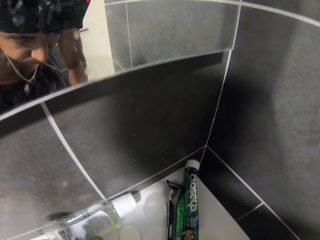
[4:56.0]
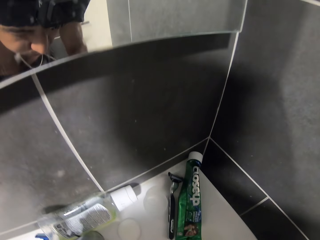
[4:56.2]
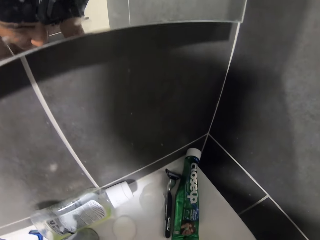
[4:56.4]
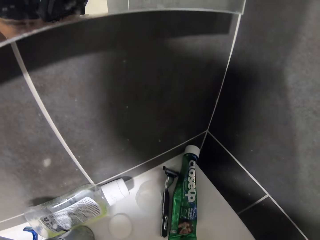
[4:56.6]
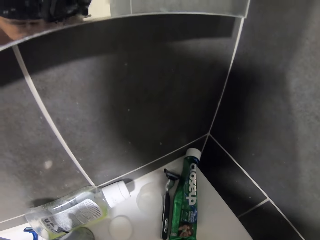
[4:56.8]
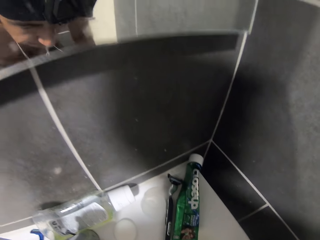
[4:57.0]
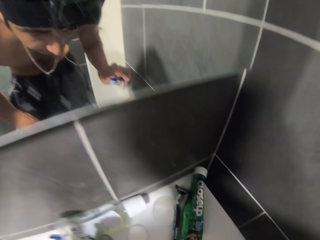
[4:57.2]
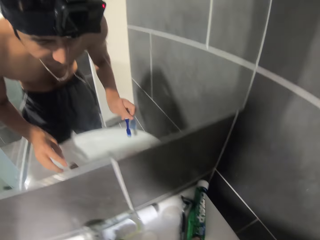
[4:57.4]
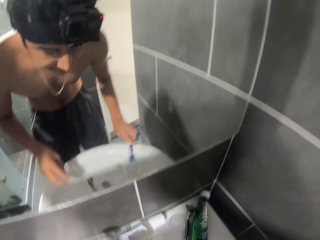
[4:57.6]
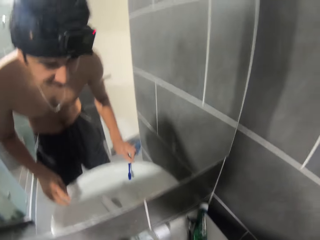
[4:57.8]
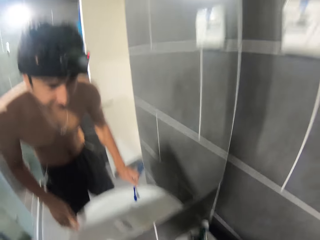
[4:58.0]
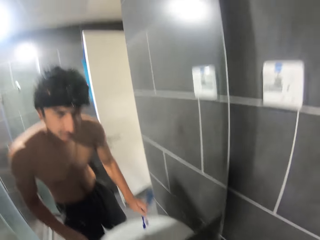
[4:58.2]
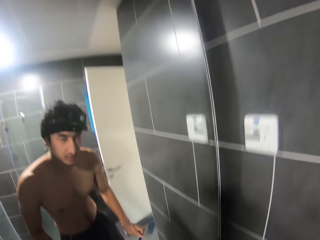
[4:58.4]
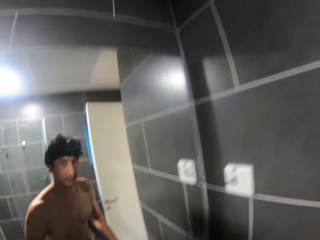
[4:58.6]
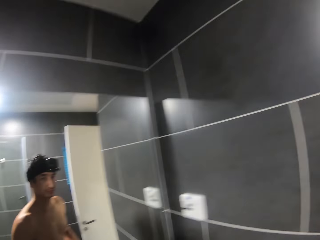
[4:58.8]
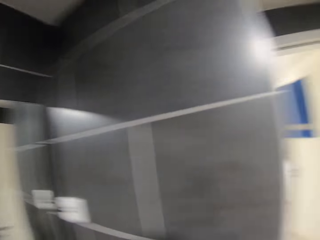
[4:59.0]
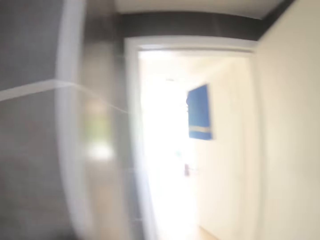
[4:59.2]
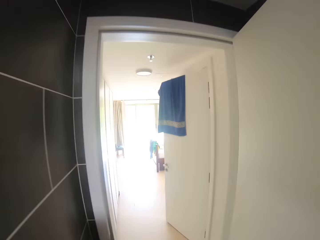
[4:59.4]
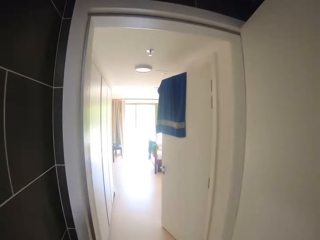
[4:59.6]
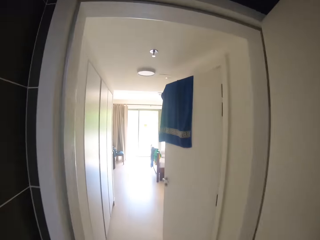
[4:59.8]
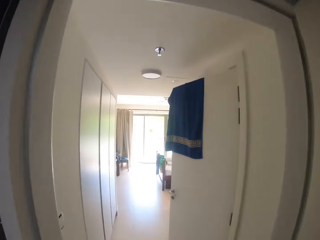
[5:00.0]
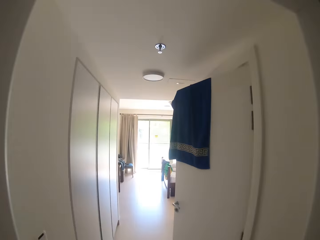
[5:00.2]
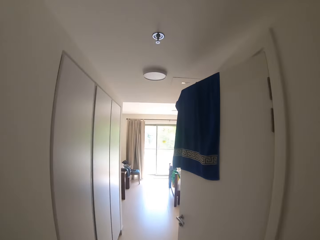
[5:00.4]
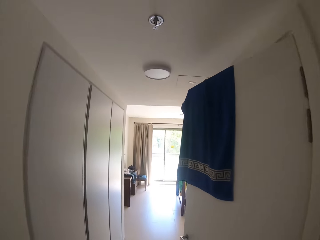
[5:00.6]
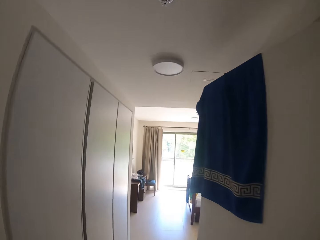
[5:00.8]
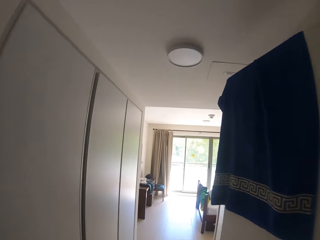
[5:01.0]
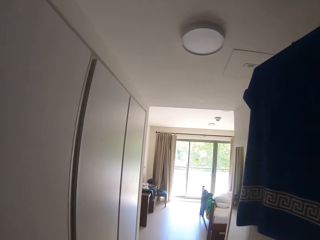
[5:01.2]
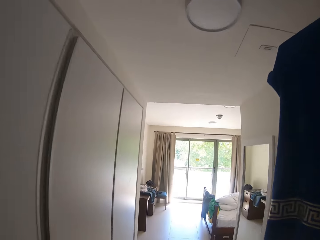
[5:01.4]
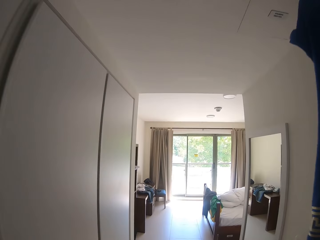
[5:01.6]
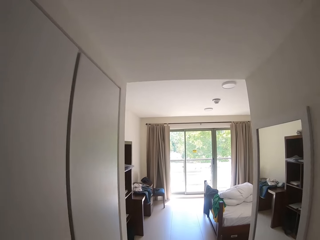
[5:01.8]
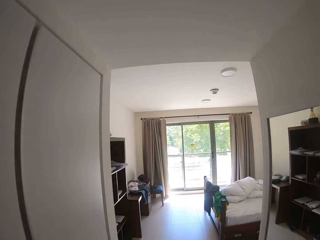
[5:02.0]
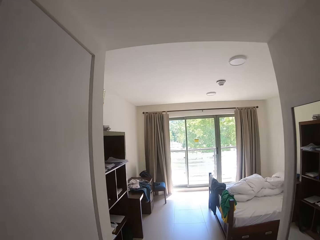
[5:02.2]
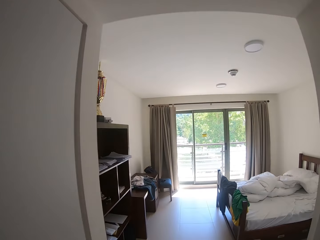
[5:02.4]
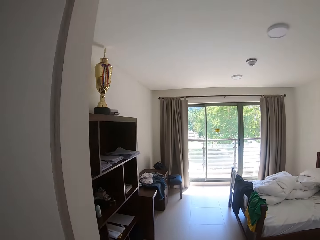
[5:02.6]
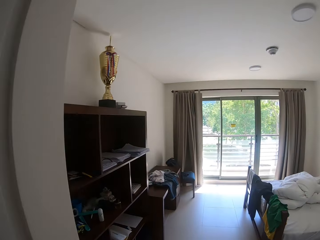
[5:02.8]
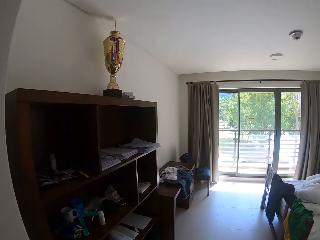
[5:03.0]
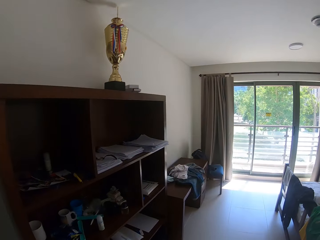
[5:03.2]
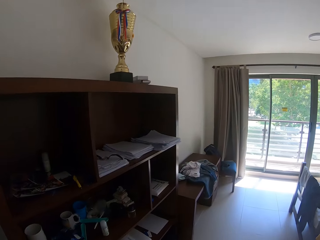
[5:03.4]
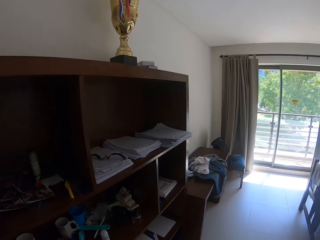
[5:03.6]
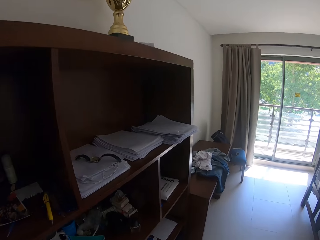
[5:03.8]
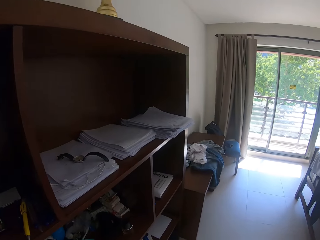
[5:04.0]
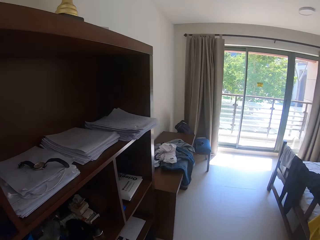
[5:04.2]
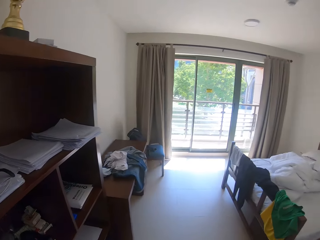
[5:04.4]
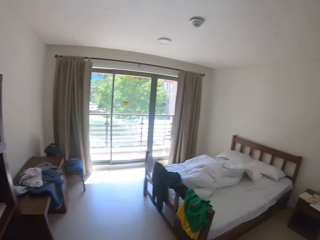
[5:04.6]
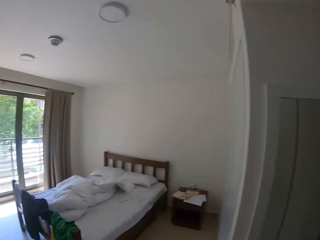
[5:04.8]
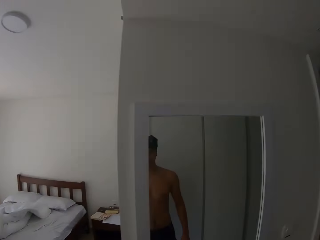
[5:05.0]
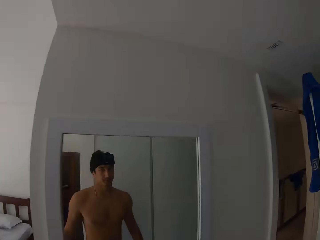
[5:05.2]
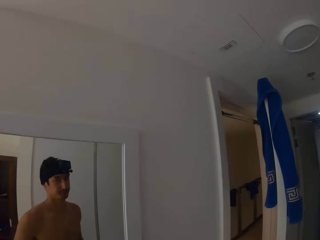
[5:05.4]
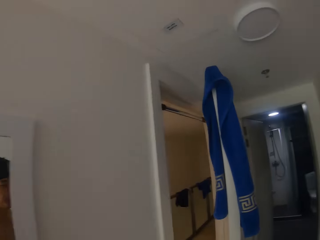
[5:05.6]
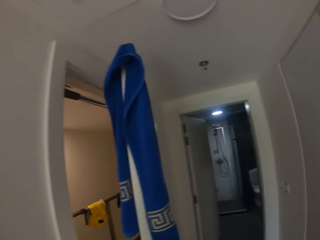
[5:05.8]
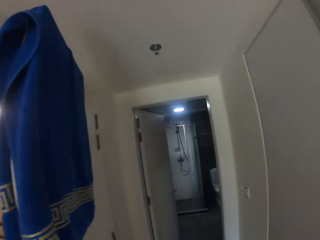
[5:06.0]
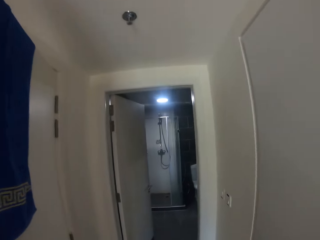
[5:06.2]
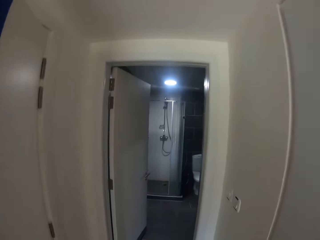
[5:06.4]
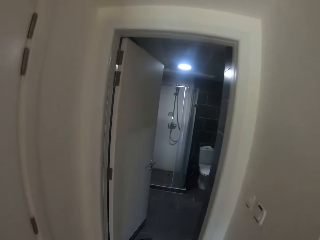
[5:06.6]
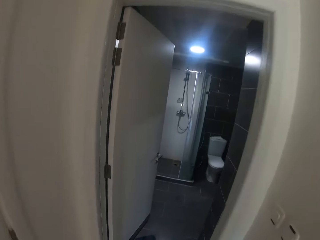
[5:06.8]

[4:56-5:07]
The camera wearer swings the right hand. They tap the toothbrush on the sink. They stare at the mirror. They walk in the house.

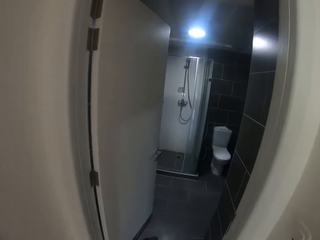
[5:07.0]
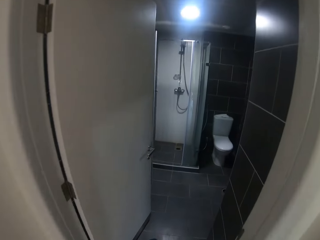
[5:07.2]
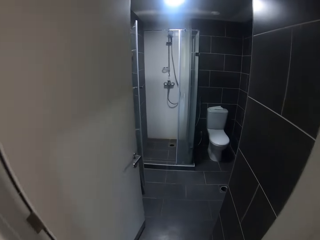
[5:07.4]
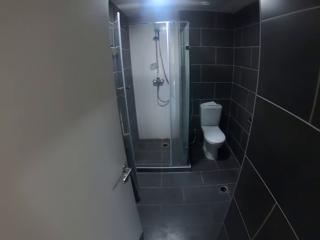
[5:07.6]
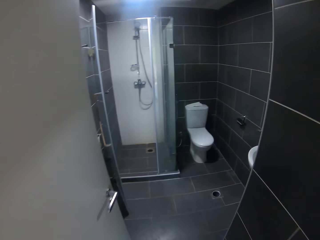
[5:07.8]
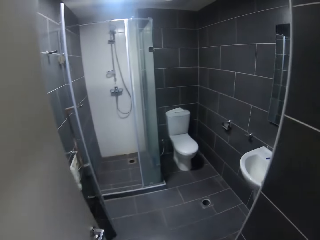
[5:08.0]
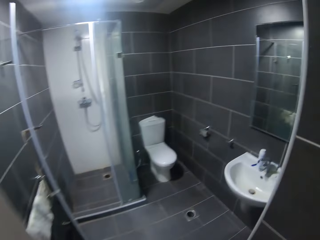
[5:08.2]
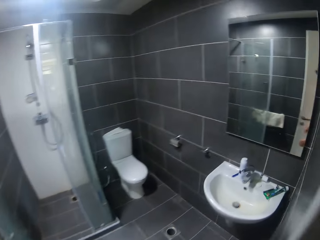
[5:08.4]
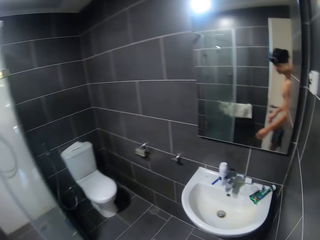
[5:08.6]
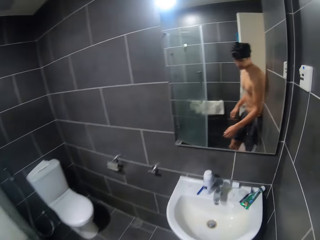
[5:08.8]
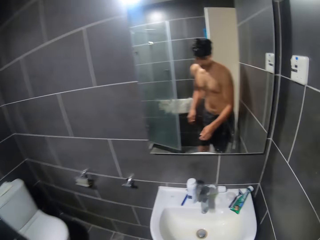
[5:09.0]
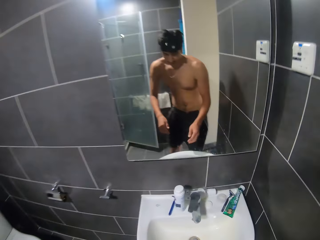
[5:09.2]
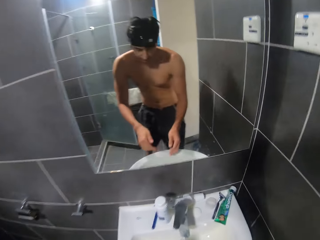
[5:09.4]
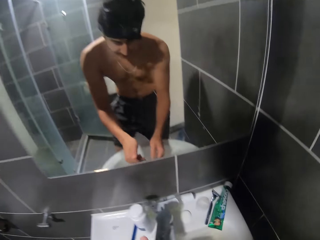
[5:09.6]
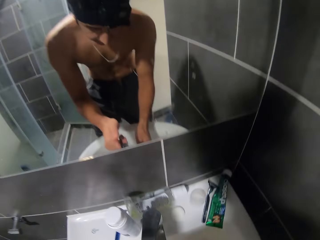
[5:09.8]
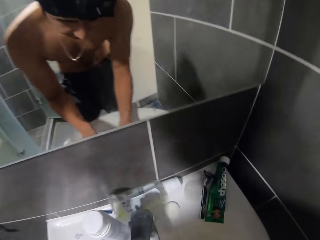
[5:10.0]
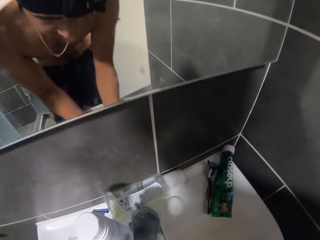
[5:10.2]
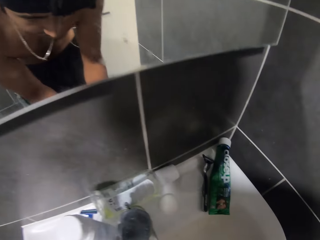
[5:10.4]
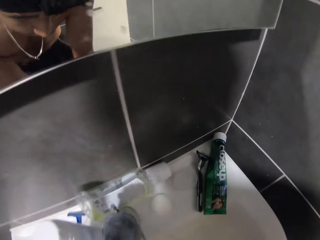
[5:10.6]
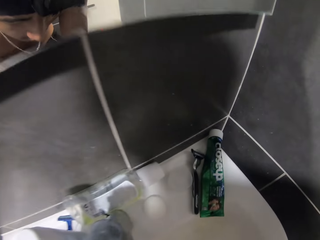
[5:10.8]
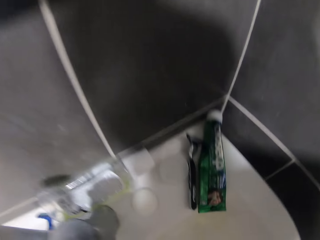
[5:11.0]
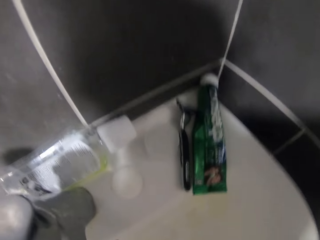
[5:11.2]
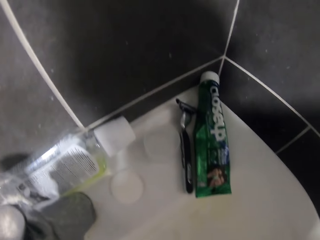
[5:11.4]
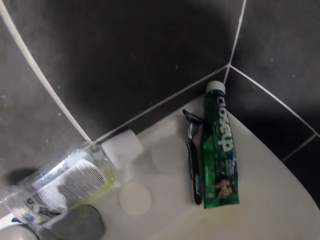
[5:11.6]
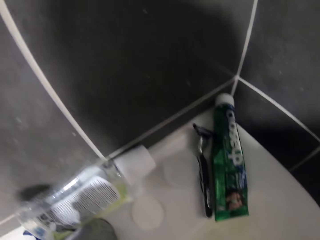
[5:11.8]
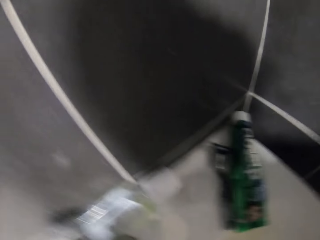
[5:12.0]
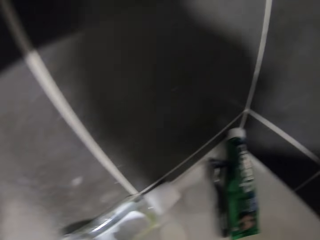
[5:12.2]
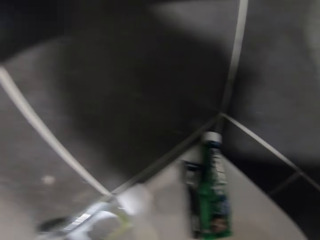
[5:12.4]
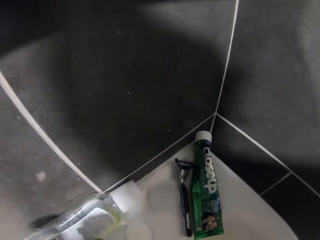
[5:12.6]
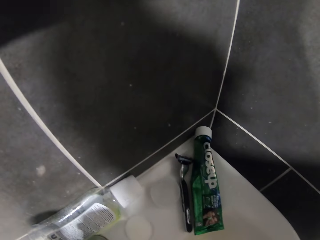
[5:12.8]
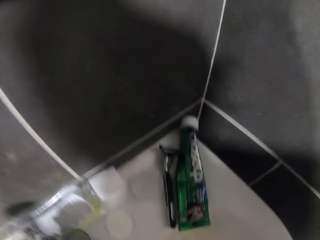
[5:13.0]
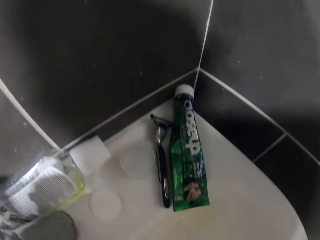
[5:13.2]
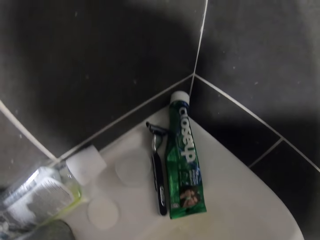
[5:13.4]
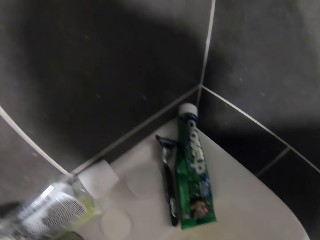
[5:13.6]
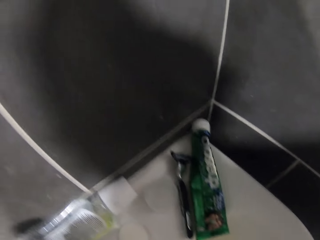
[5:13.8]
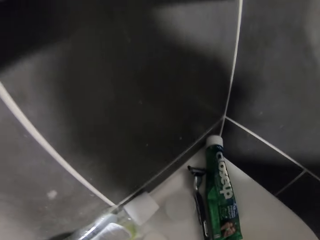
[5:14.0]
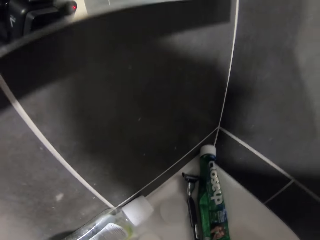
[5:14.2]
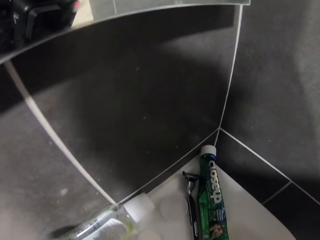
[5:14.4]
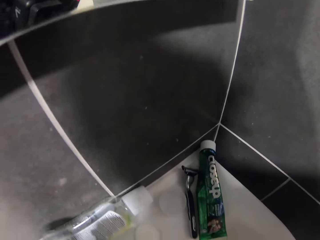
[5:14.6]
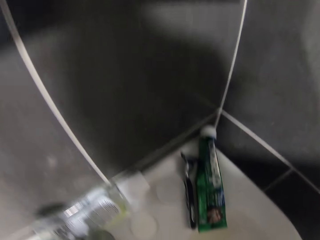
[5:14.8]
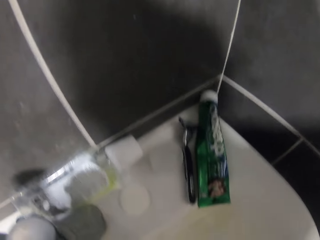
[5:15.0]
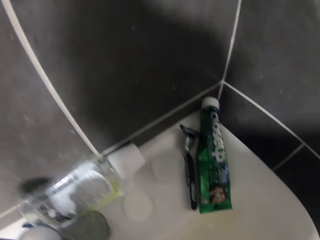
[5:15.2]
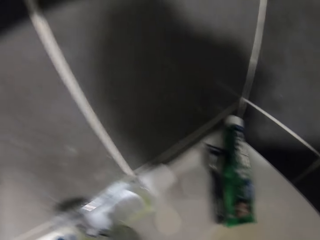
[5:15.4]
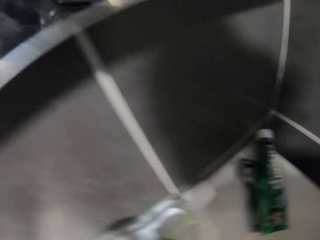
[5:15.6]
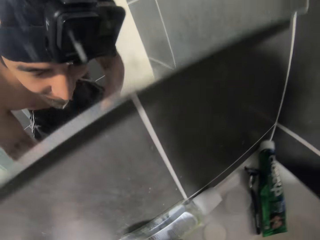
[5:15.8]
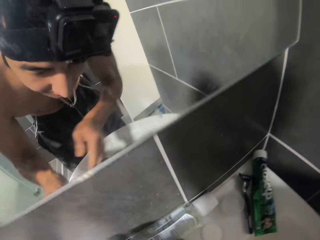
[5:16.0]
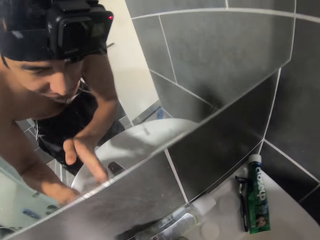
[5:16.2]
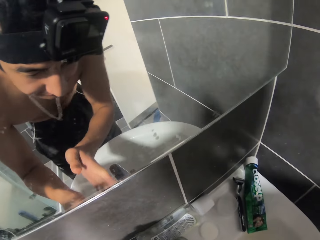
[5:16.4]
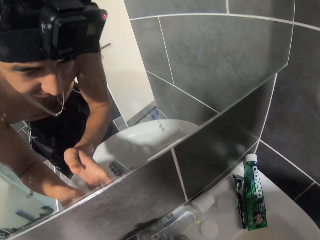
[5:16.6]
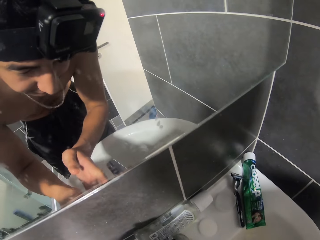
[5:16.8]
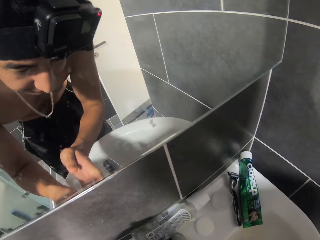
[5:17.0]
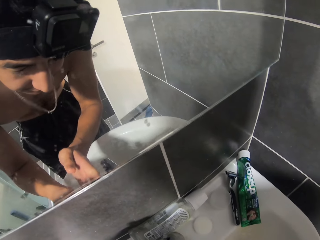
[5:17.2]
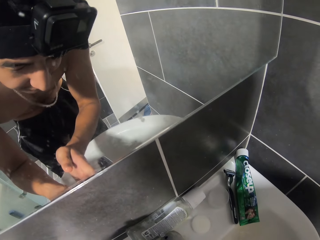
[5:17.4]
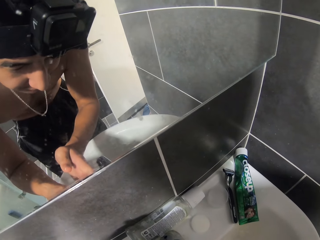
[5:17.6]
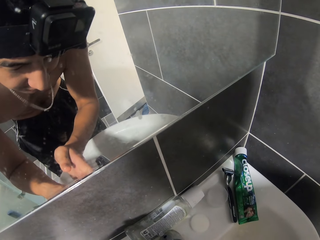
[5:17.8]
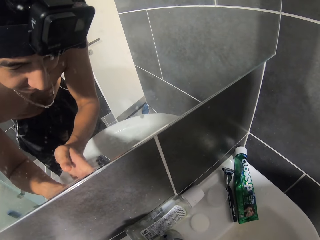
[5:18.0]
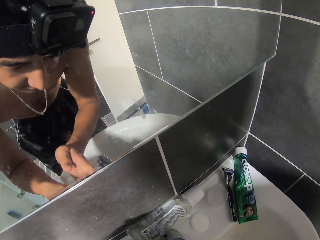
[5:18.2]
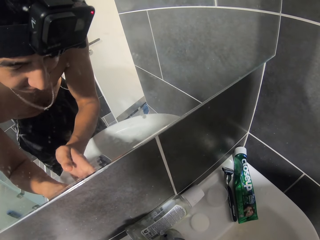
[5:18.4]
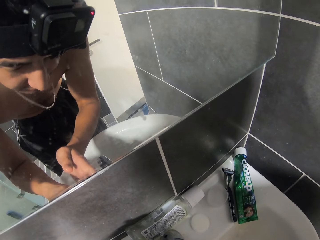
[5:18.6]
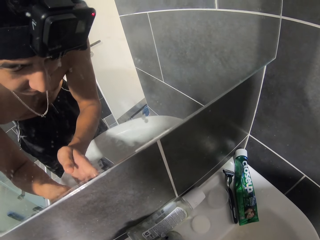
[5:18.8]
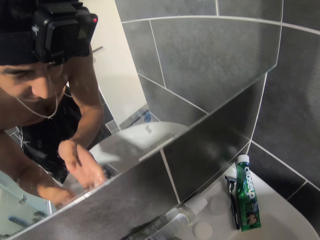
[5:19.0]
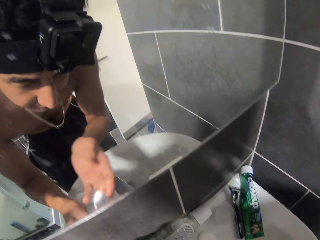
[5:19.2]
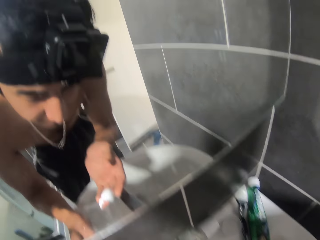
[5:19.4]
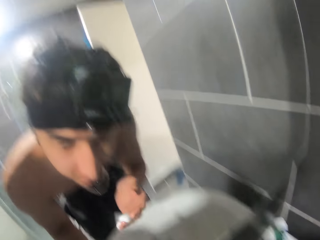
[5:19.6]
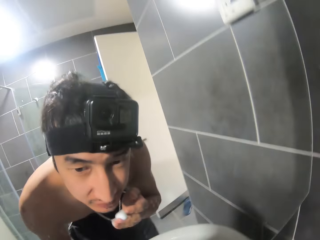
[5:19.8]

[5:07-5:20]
The camera wearer swings both hands. He opens the water tap. He washes the face with both hands. He gets the shaving cream with the left hand.
